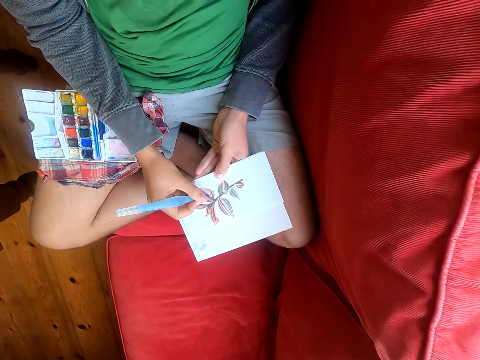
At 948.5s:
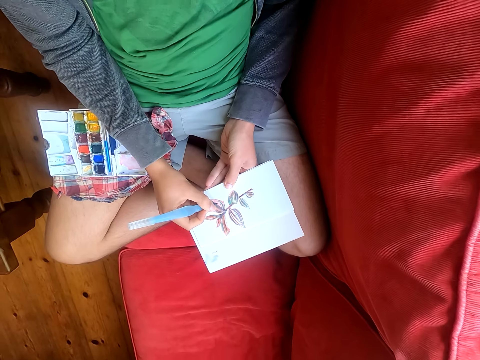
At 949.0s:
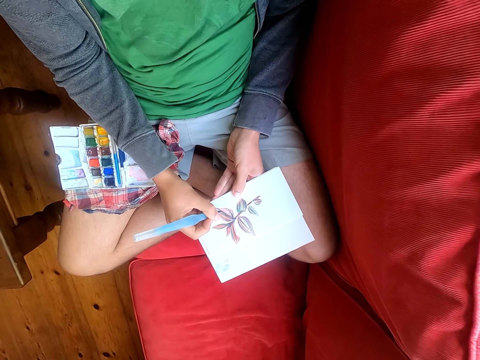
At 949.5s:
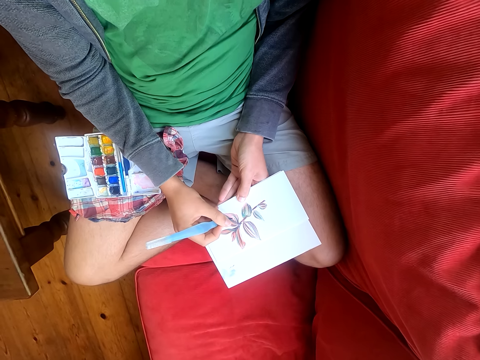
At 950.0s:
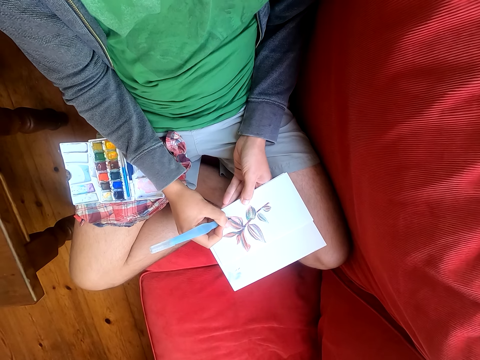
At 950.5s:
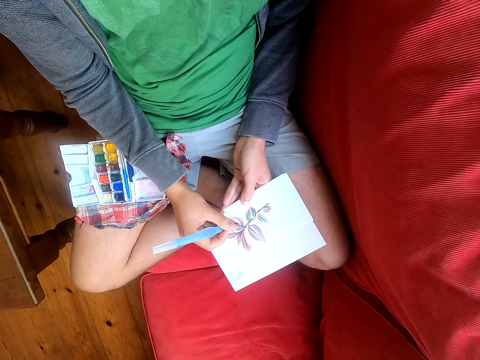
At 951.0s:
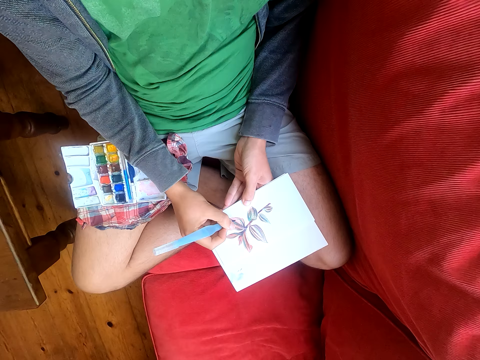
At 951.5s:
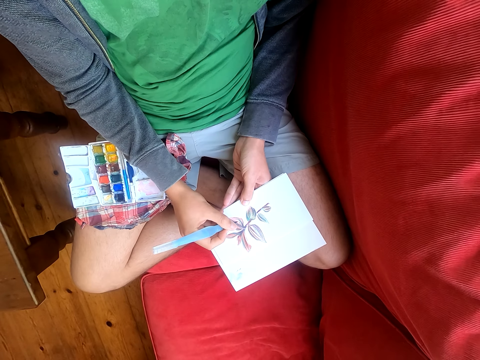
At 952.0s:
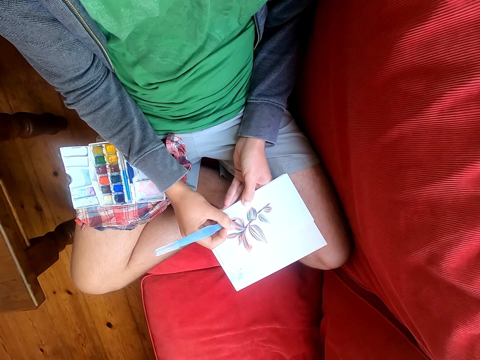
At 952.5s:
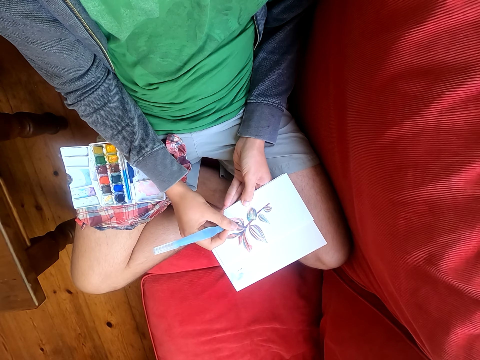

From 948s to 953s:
The camera wearer paints a paper with a paint brush.

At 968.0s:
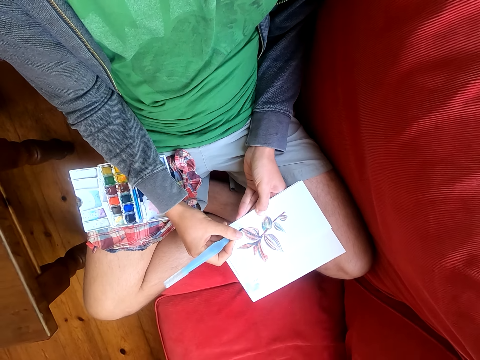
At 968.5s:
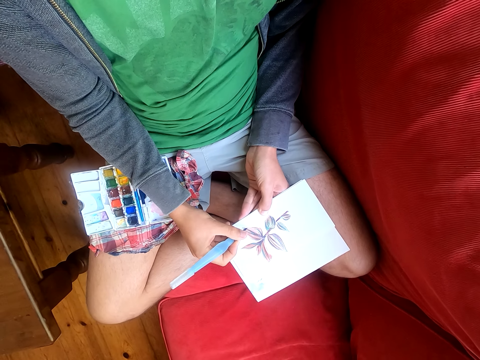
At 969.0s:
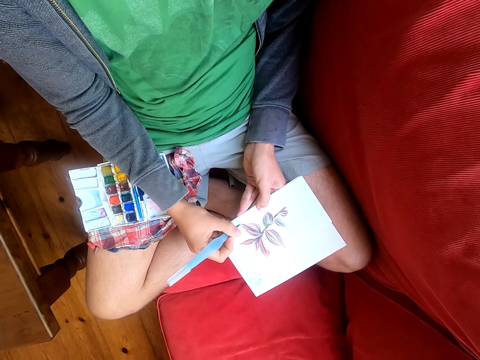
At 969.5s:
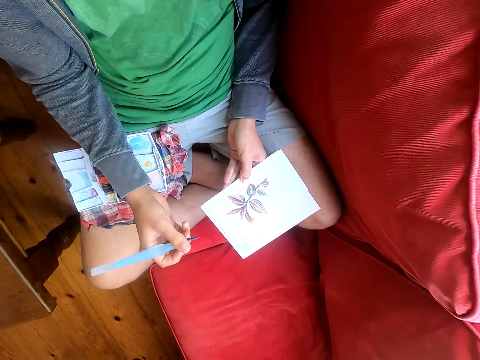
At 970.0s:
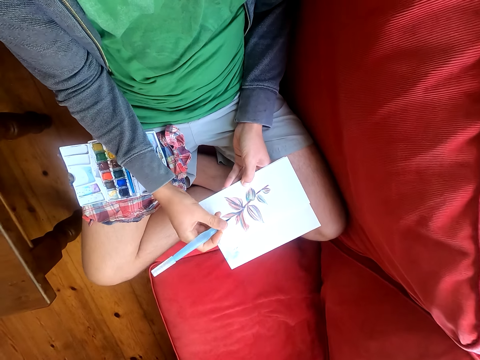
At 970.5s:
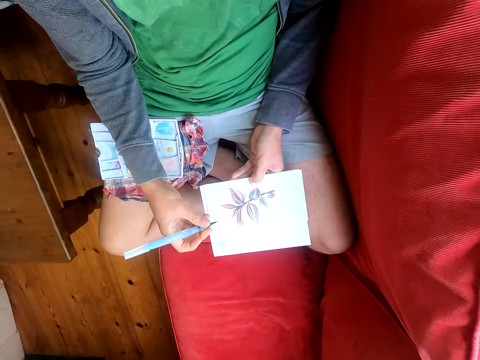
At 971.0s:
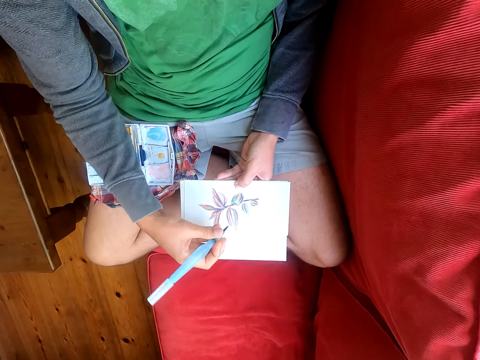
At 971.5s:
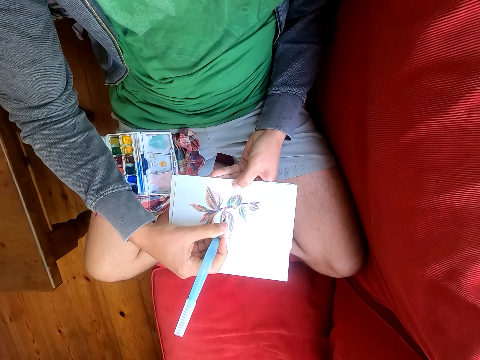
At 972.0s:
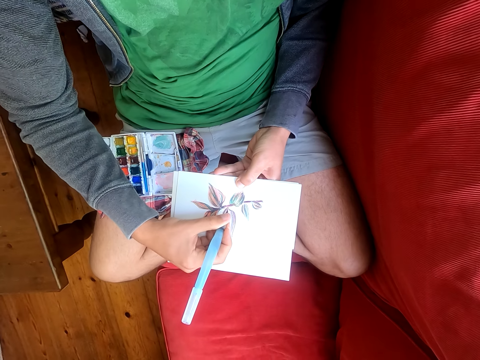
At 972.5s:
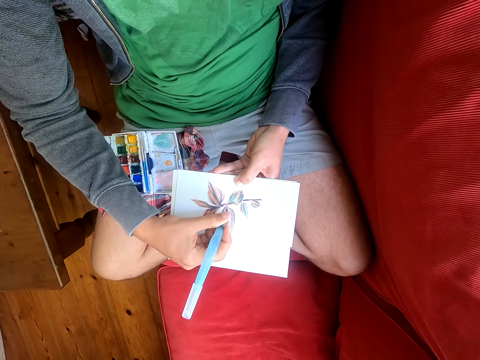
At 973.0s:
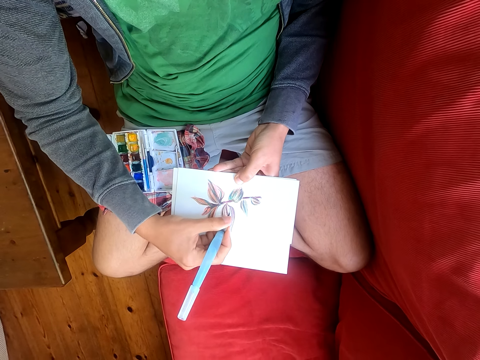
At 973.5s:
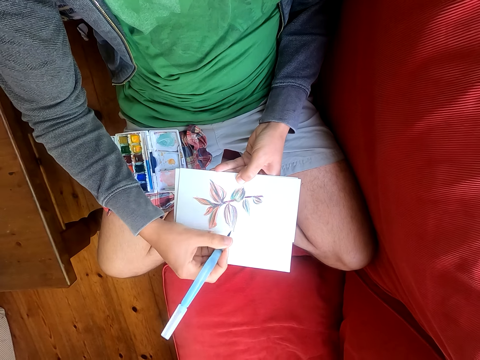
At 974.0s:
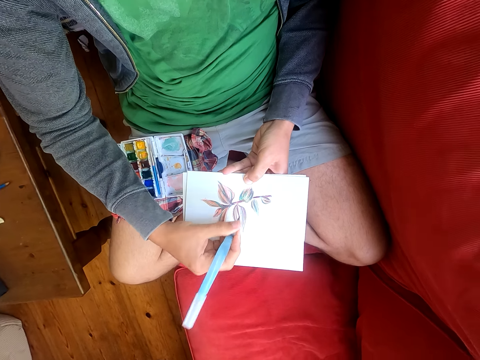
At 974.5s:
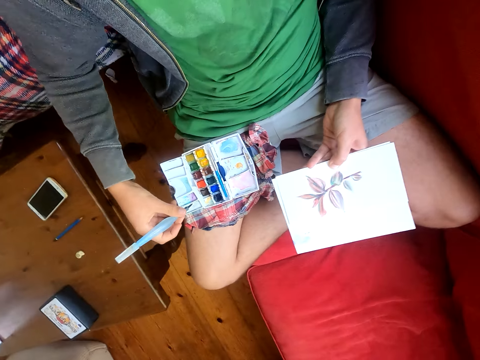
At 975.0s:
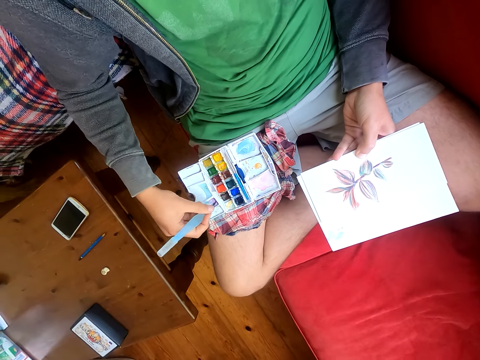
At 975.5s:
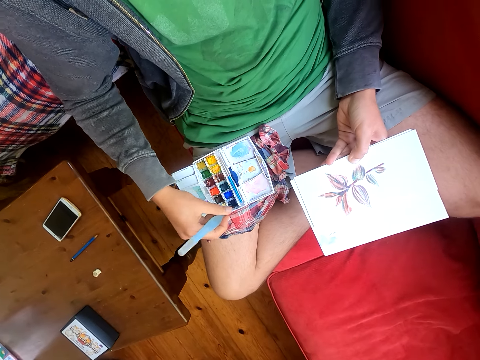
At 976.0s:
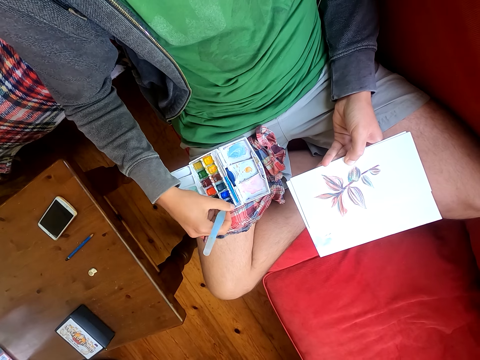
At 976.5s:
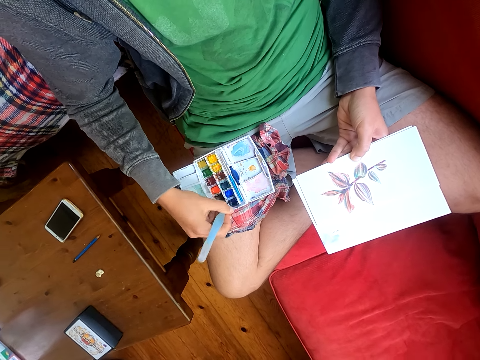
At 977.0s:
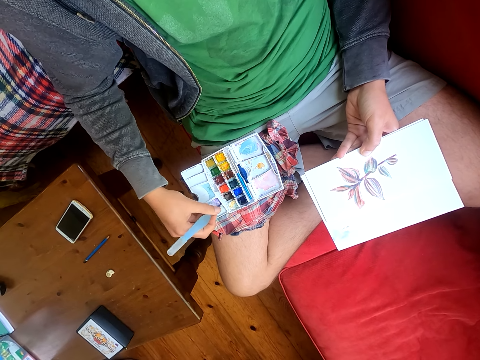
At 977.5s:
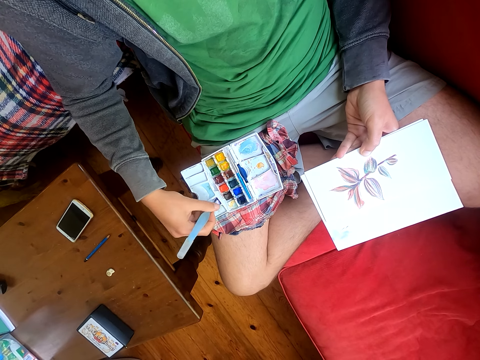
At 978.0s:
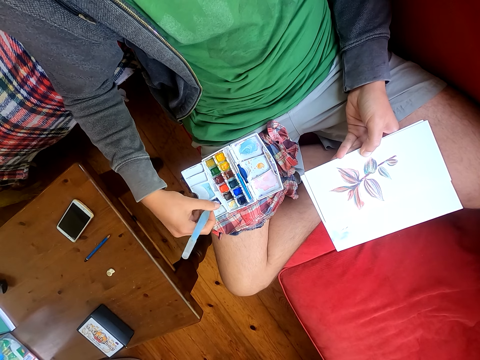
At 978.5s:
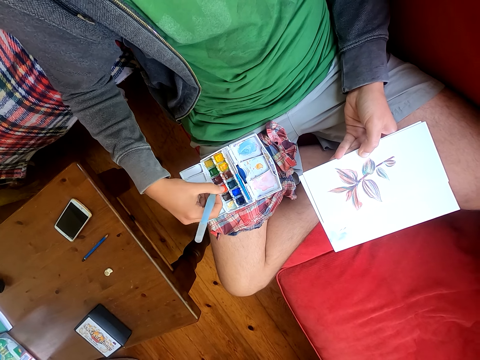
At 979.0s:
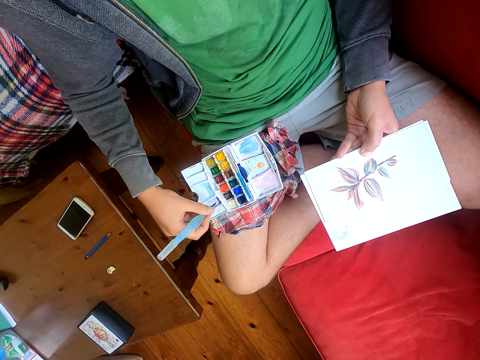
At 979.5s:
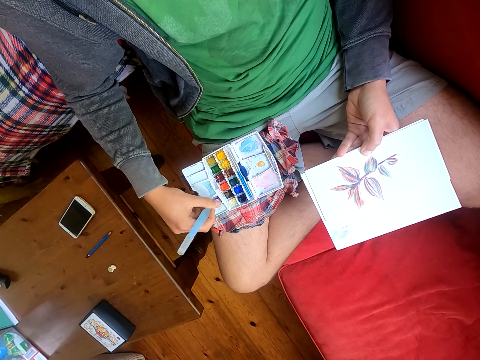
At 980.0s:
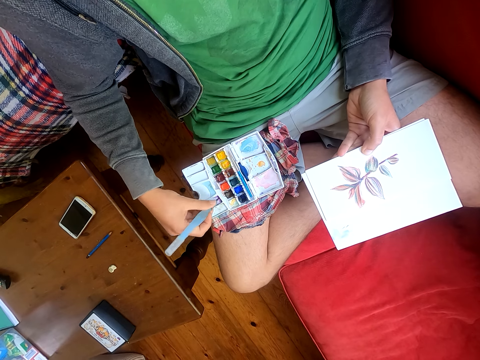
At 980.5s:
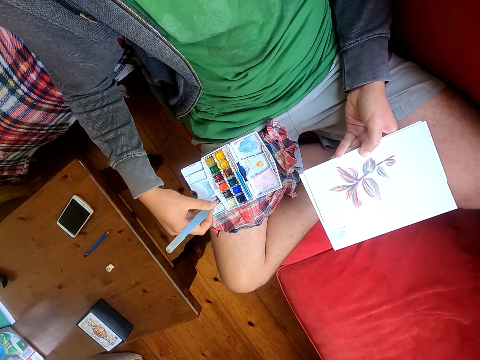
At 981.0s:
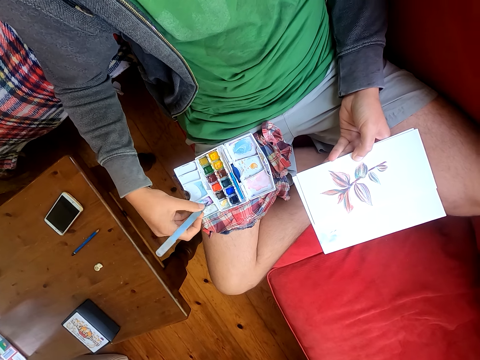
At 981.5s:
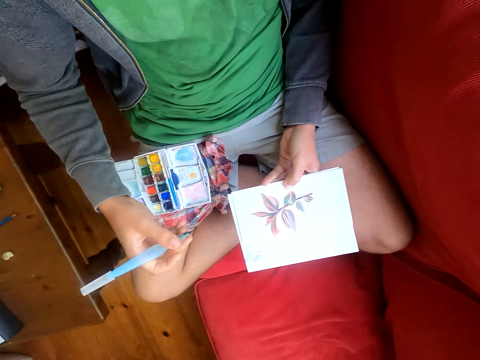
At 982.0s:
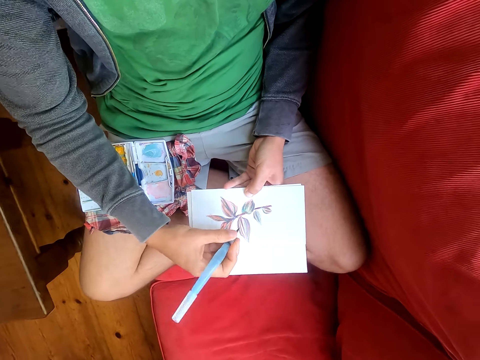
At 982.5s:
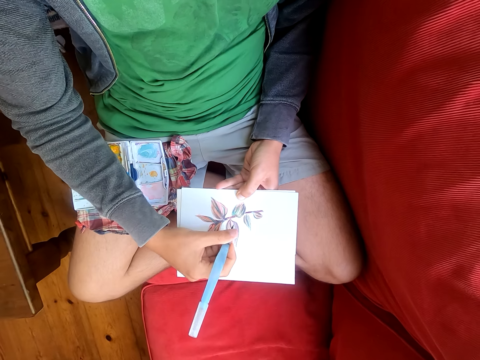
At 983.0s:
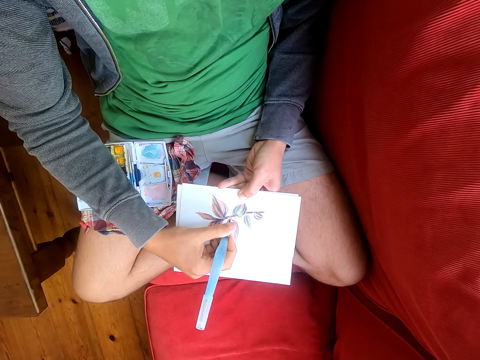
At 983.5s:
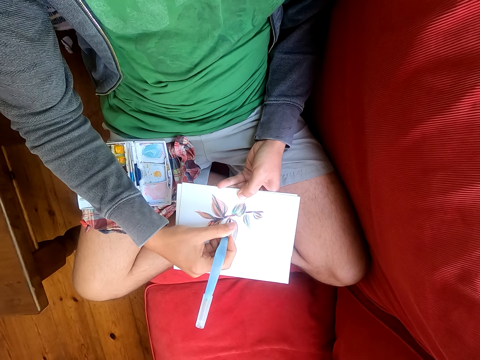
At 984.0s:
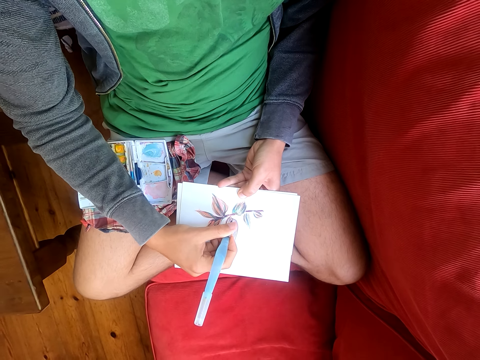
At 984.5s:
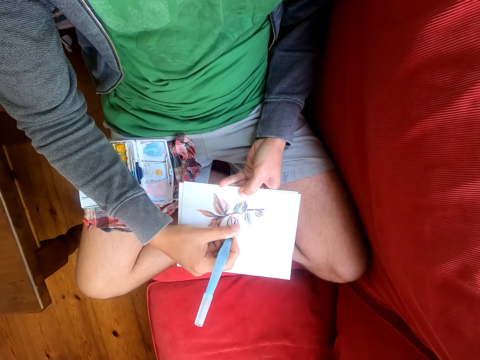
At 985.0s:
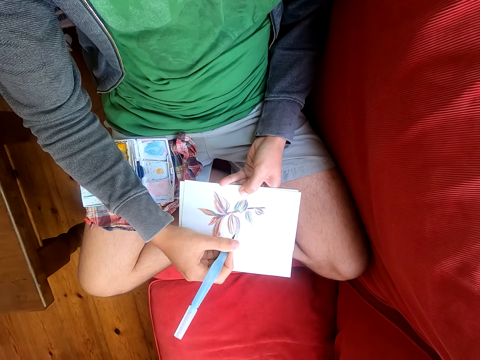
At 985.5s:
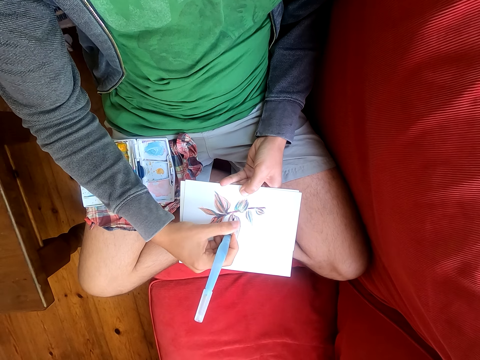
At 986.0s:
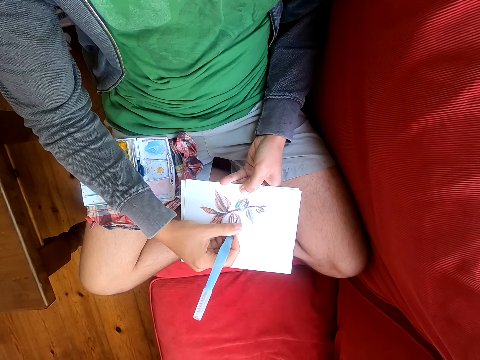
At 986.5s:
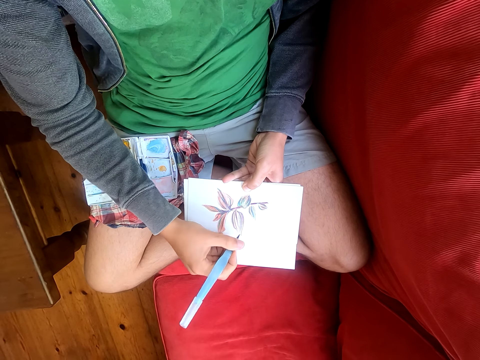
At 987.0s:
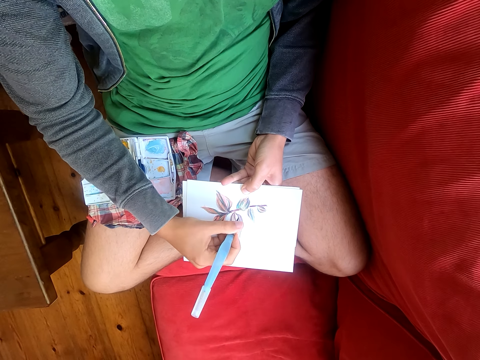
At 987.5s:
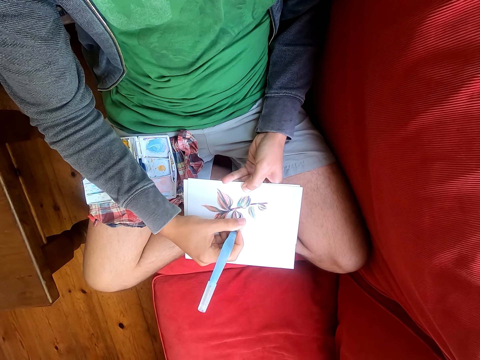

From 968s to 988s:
The camera wearer looks around. They paint a paper with a paint brush. They dip the paint brush in the paint. They rub the brush pen on the water color paints. They paint on the drawing on the piece of paper with the paint brush.

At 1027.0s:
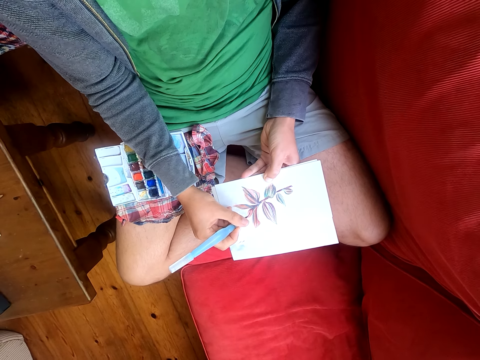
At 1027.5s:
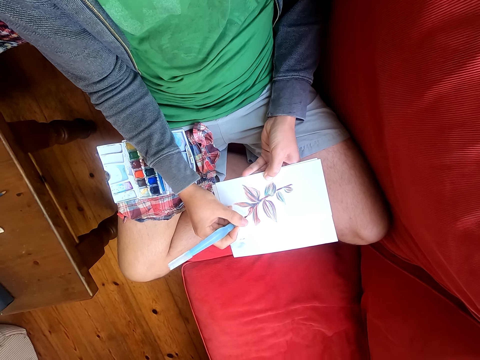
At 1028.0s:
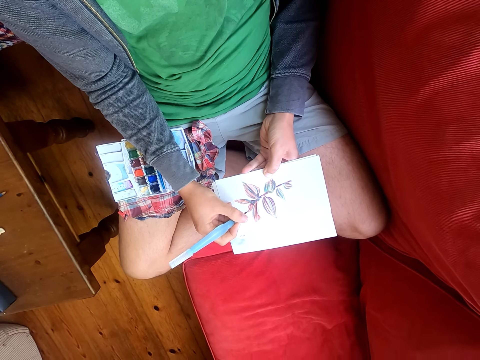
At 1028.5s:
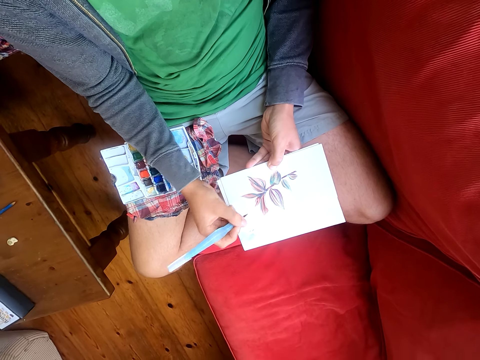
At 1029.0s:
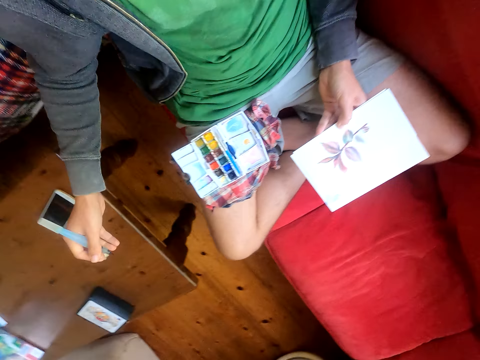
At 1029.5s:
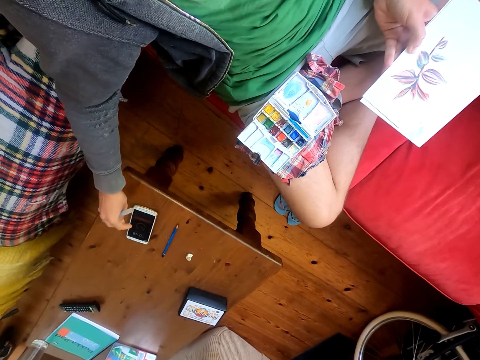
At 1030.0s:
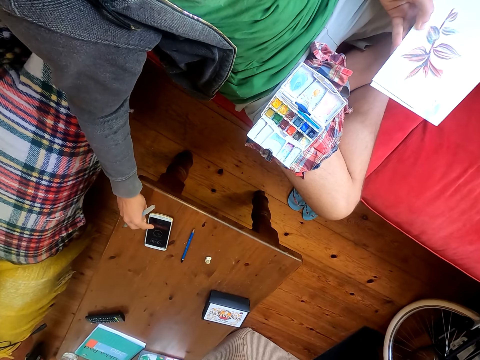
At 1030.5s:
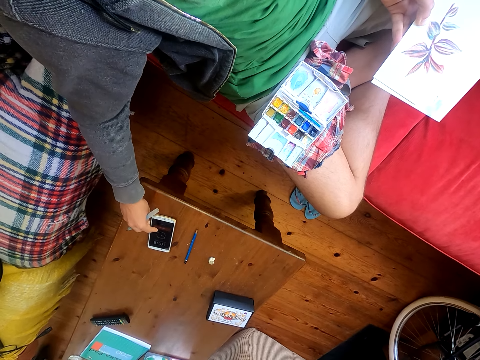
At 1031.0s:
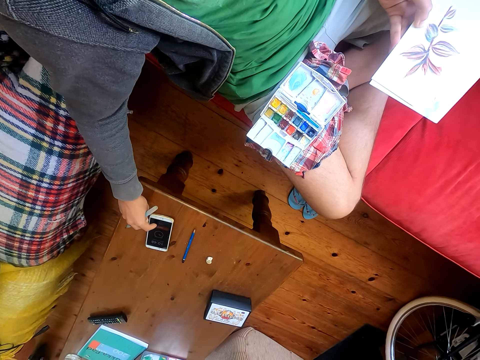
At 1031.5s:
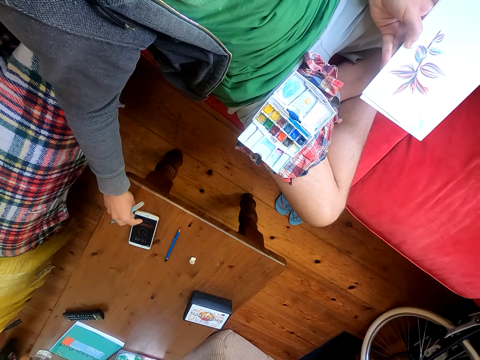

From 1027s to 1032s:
The camera wearer touches his phone.
